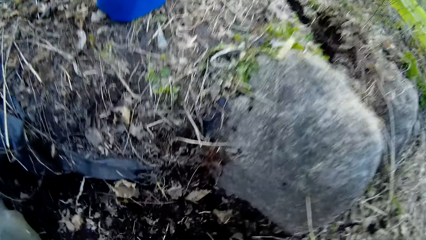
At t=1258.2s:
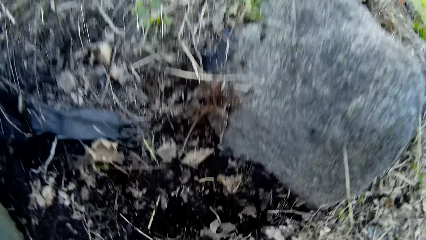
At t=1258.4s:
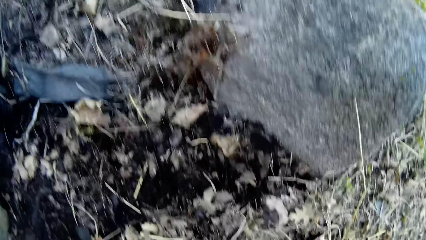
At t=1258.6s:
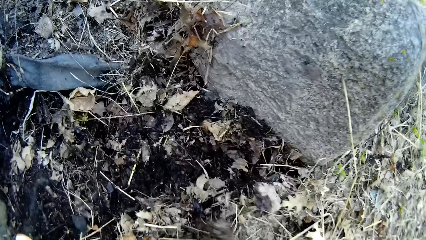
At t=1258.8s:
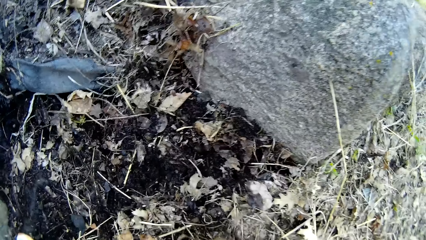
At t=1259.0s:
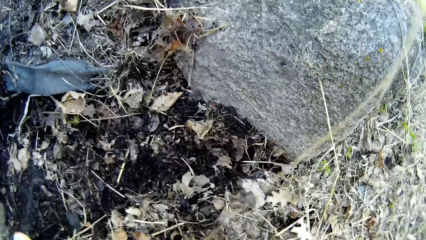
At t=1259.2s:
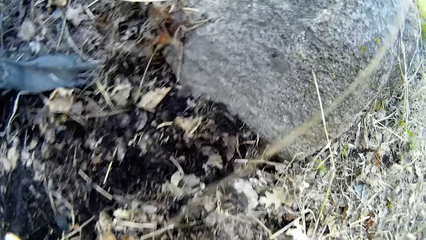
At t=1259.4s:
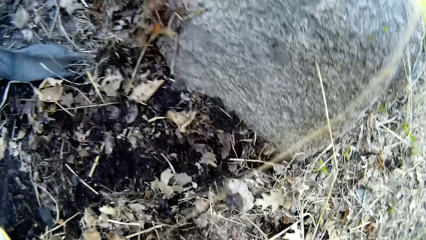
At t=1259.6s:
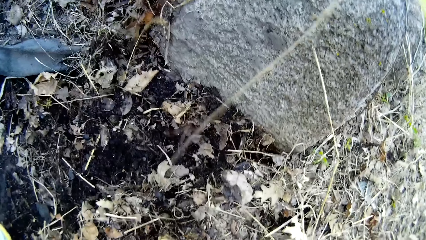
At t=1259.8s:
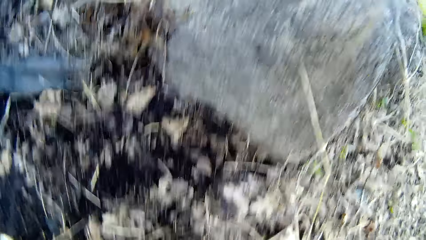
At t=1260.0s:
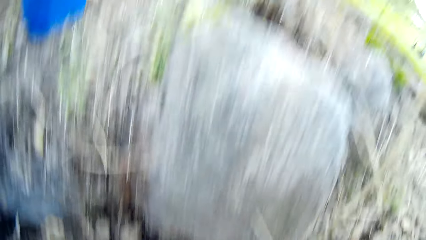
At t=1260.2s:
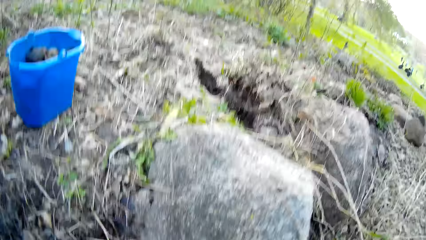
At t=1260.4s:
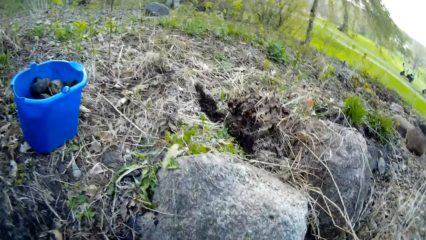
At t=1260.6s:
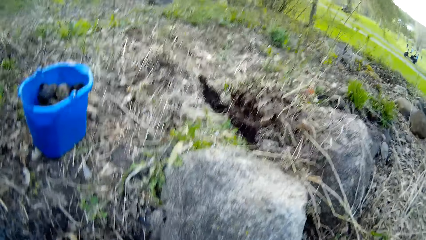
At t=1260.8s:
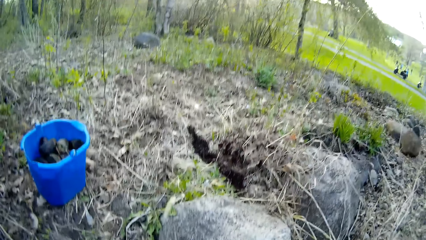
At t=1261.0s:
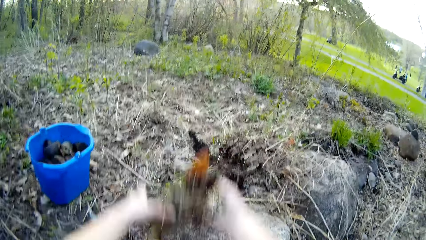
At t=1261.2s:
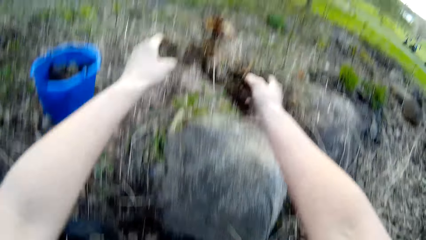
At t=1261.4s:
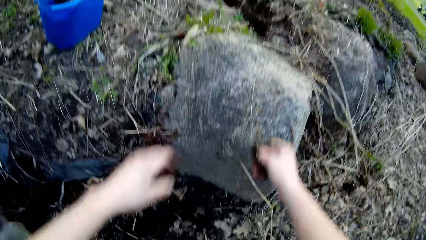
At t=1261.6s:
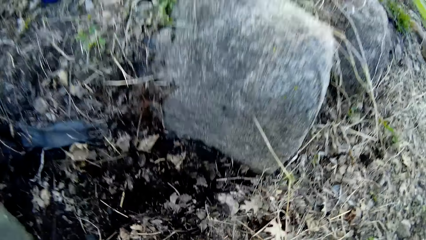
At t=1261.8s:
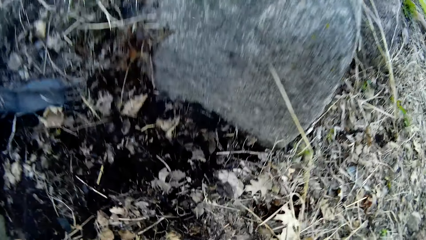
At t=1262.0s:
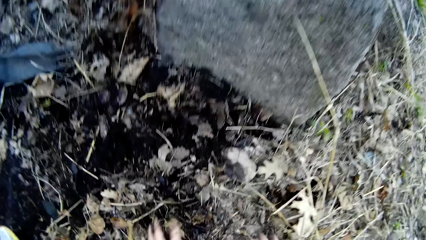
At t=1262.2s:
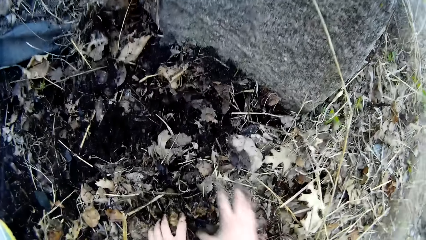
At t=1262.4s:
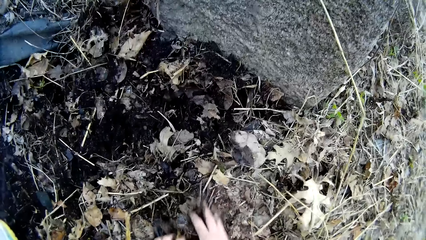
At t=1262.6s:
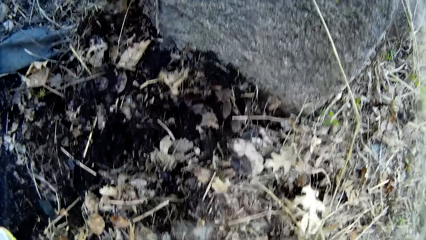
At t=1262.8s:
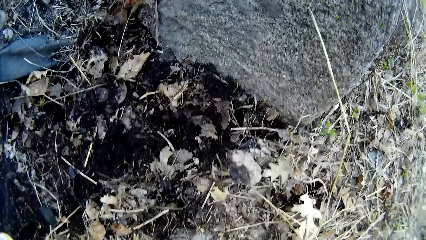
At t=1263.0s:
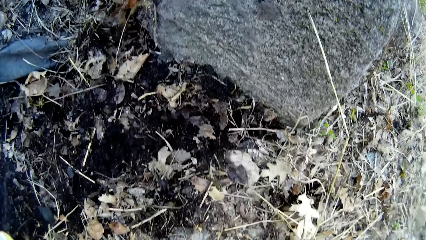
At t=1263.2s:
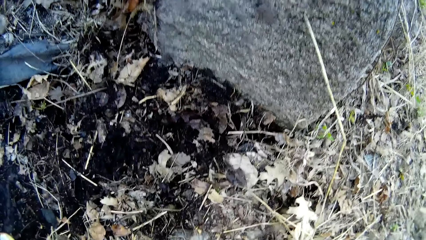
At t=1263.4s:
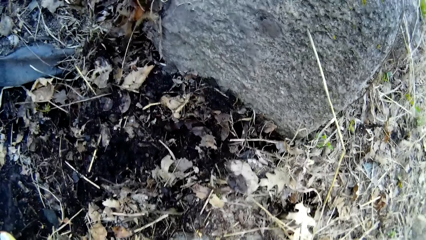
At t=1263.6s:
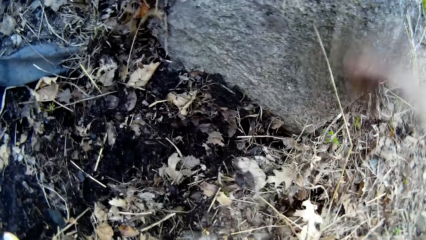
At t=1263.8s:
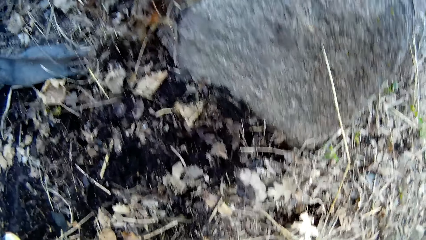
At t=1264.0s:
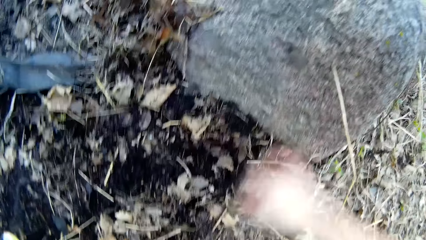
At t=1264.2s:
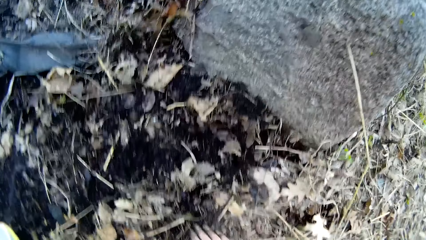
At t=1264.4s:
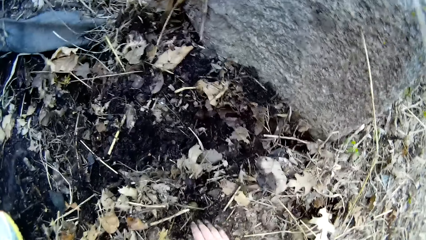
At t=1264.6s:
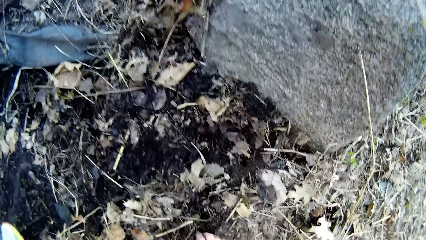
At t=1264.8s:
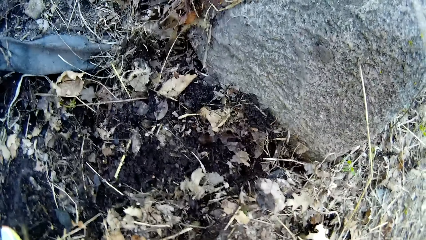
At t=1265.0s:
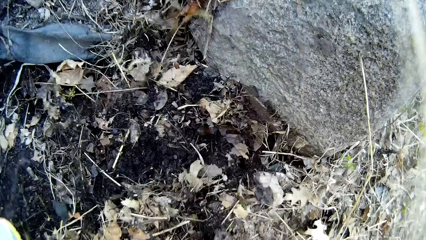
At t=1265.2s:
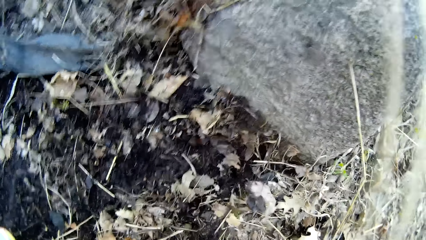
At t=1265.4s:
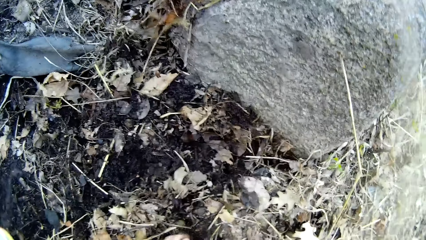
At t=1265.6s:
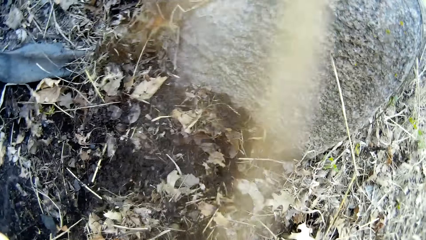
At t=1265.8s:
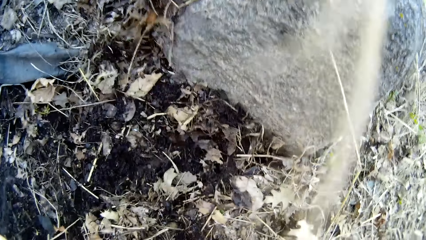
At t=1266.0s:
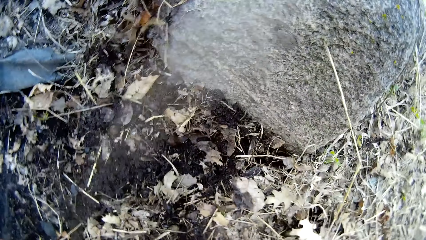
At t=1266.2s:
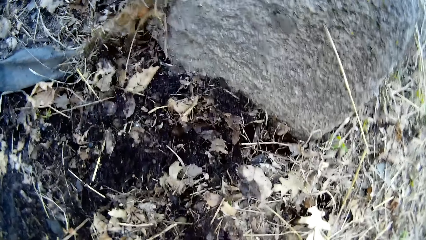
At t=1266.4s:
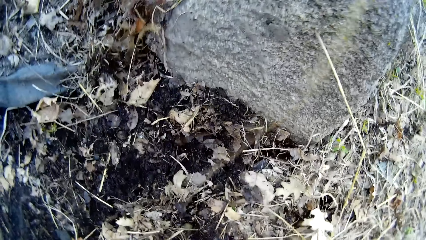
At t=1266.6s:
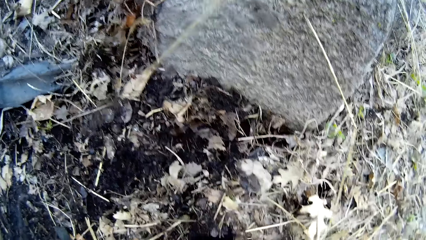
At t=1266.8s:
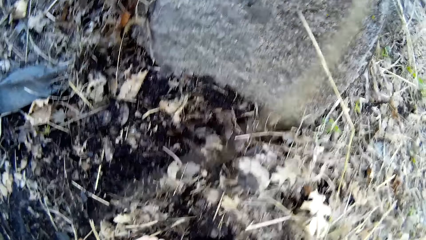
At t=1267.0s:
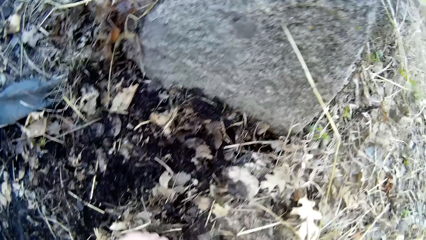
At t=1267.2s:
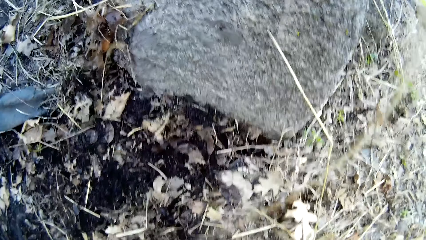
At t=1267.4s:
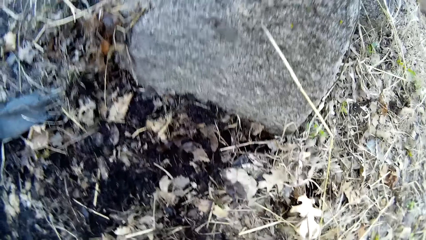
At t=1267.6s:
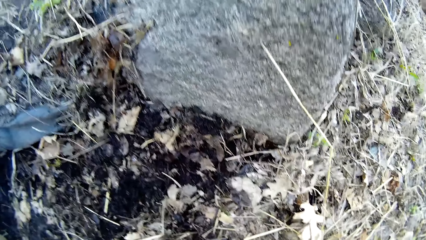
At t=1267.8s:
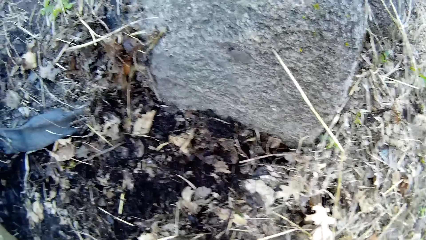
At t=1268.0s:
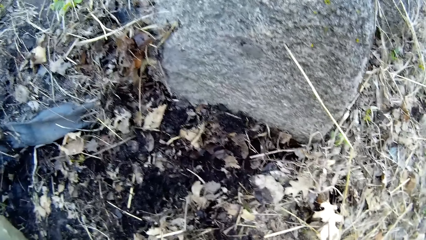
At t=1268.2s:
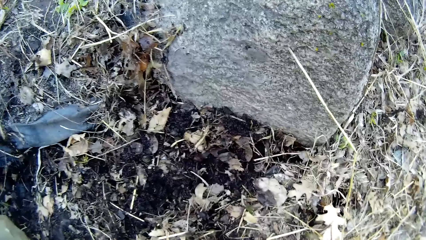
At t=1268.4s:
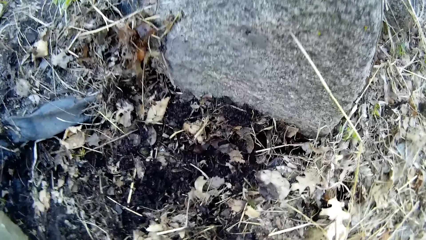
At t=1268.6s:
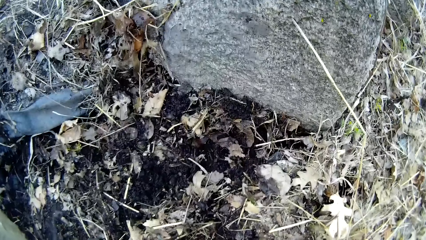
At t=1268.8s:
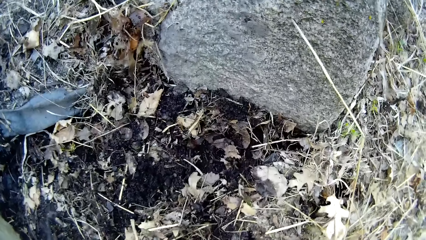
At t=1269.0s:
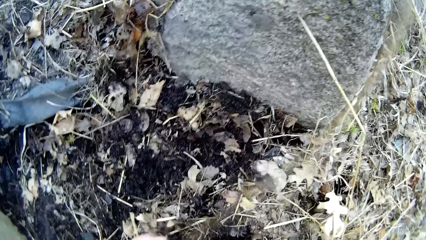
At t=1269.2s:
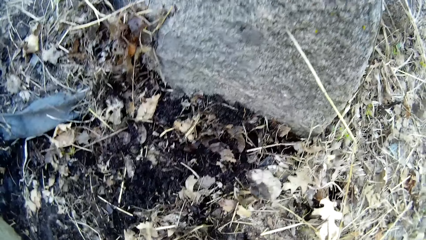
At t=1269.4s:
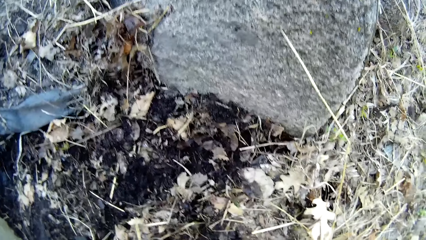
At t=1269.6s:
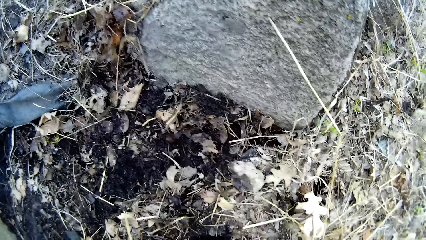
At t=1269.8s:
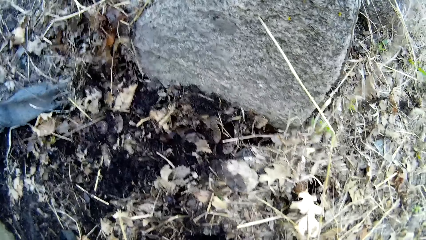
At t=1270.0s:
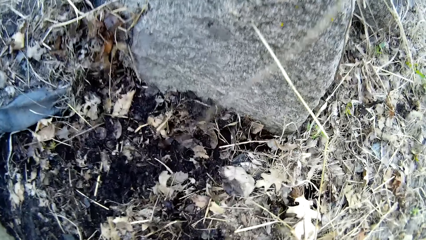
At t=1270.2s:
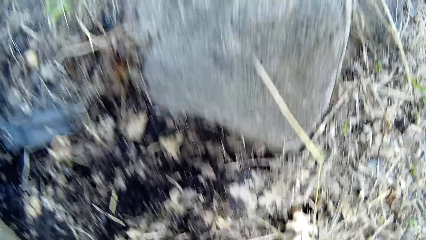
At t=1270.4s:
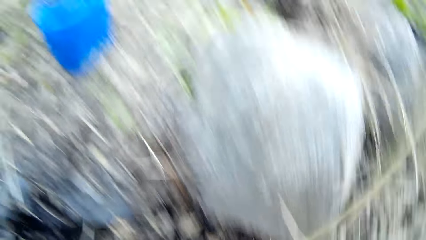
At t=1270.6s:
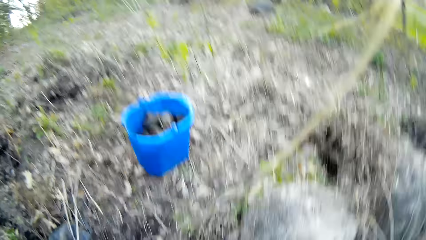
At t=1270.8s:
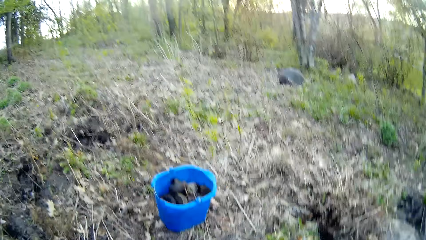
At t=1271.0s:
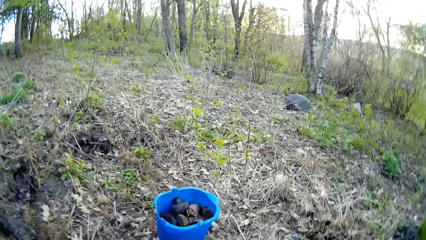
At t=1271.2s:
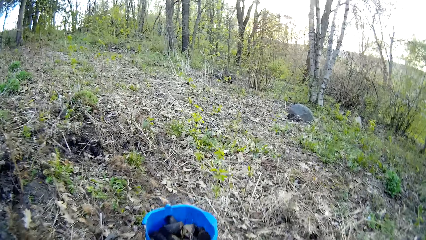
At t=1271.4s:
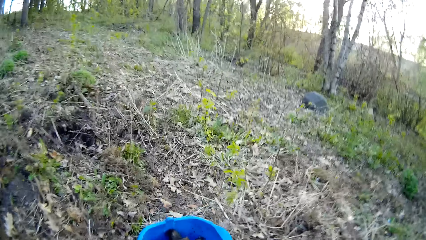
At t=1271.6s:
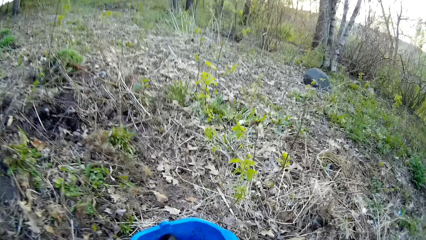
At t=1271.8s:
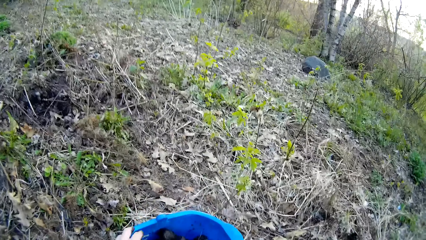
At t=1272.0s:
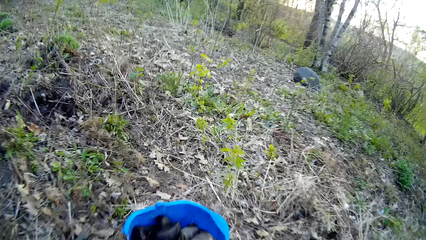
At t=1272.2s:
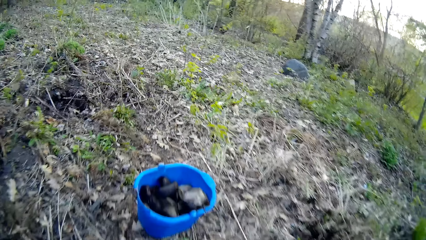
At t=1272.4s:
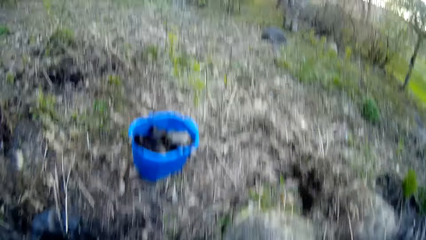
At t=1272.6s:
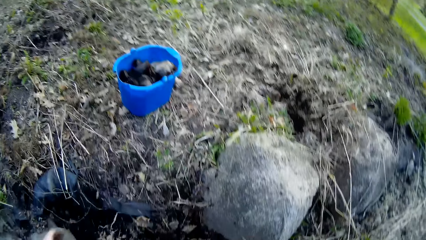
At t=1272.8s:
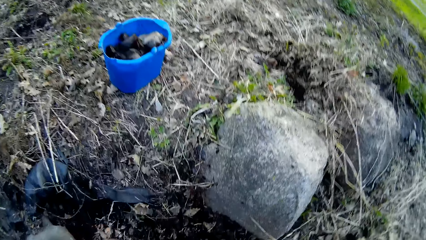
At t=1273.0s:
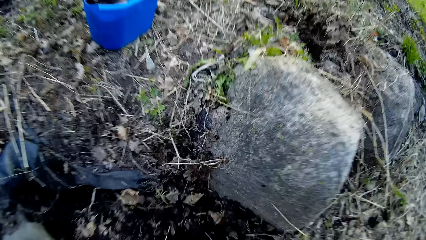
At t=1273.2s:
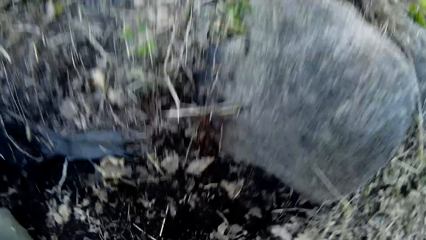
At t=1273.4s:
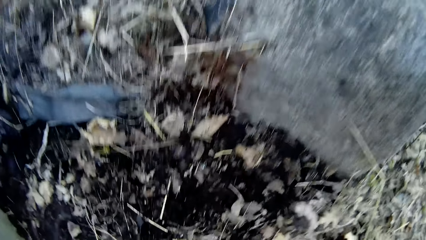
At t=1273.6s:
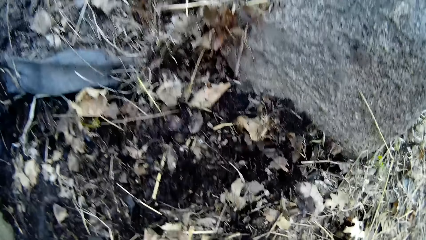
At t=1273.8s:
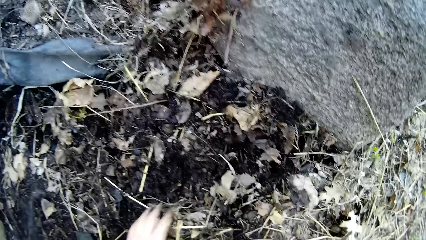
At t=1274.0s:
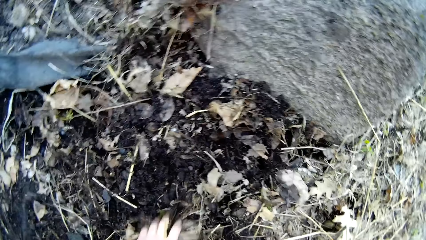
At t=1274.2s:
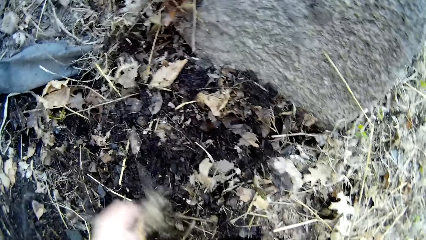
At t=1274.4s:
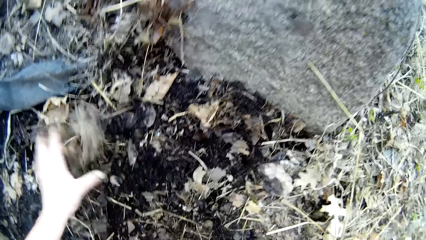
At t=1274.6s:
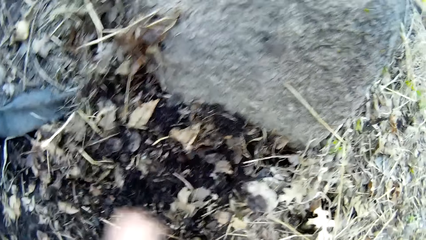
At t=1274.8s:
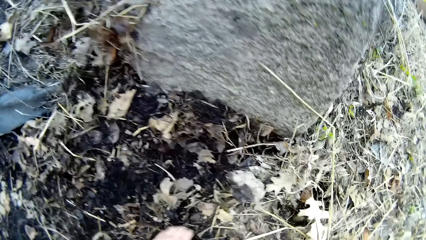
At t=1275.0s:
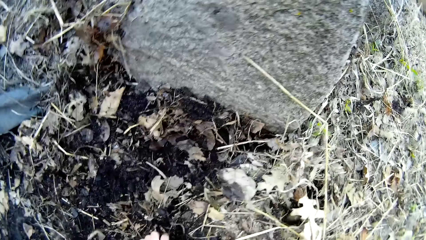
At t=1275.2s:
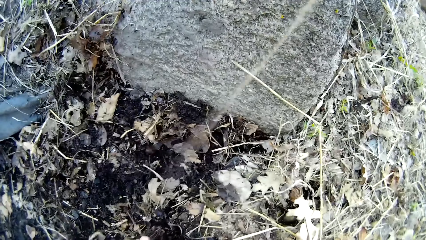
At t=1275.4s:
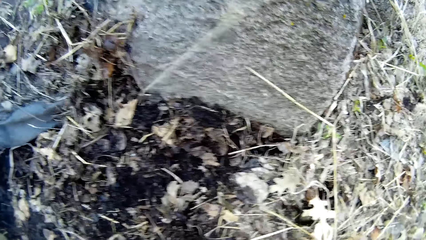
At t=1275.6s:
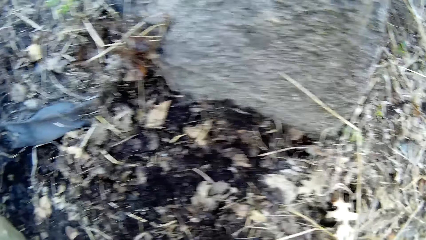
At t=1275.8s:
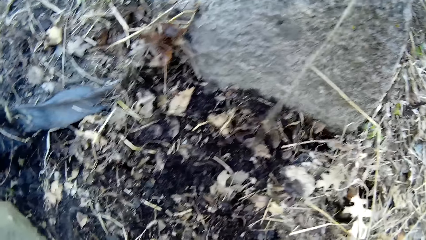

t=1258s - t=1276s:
The camera wearer picks the dried leaves. She drops the debris on the ground with both hands. She picks rocks from the ground with both hands. She picks the dried leaves. She throws the dried leaves. She picks stones. She drops the rocks into the bucket with both hands. She throws the dried leaves and sorts the debris on the ground with her left hand.
